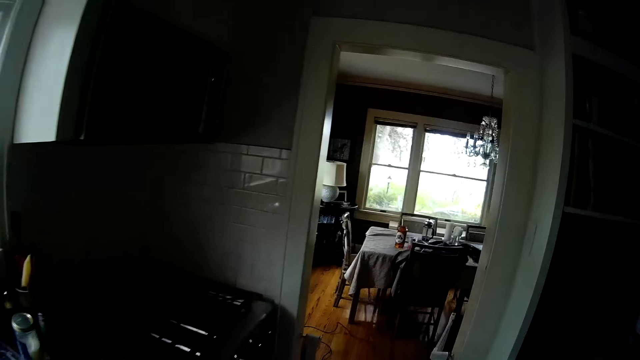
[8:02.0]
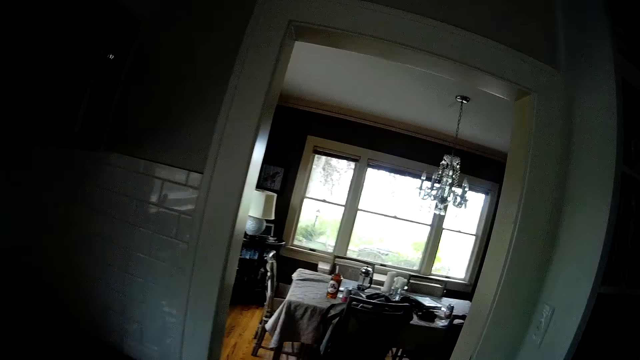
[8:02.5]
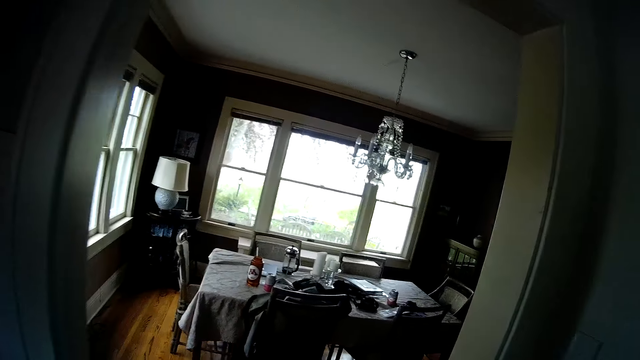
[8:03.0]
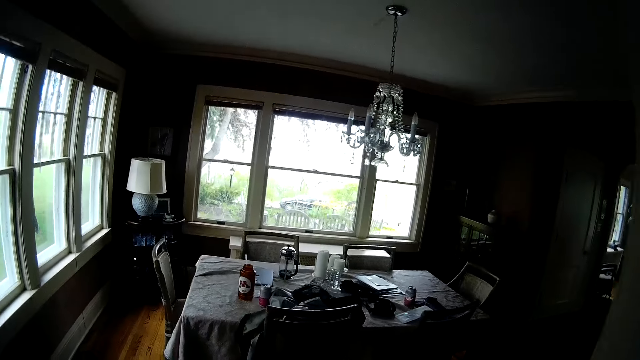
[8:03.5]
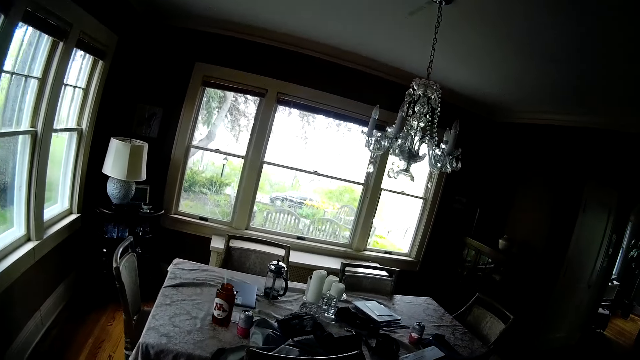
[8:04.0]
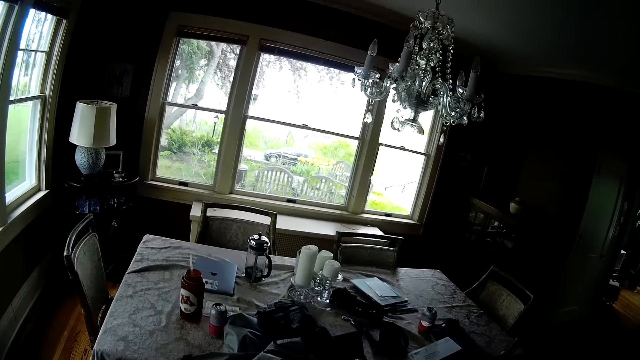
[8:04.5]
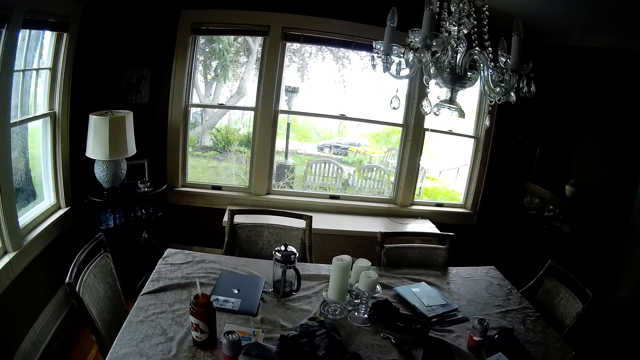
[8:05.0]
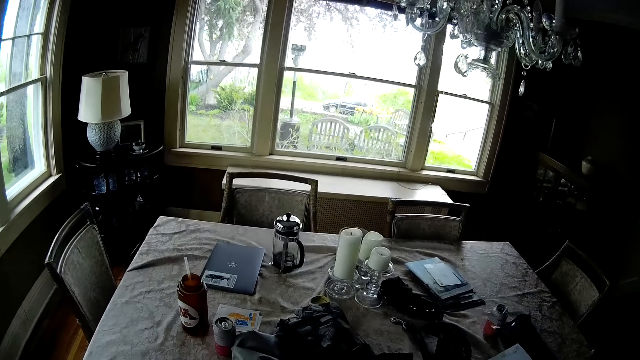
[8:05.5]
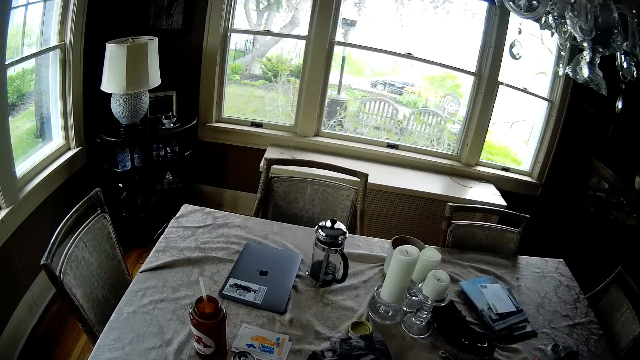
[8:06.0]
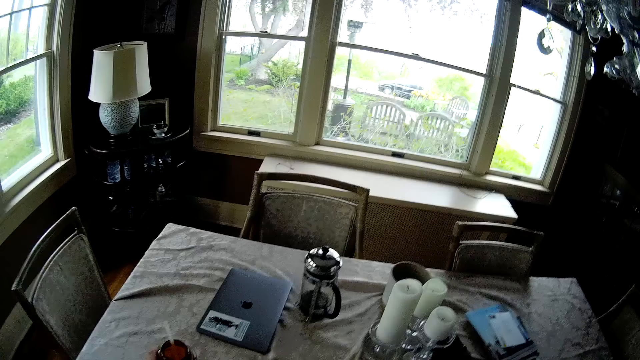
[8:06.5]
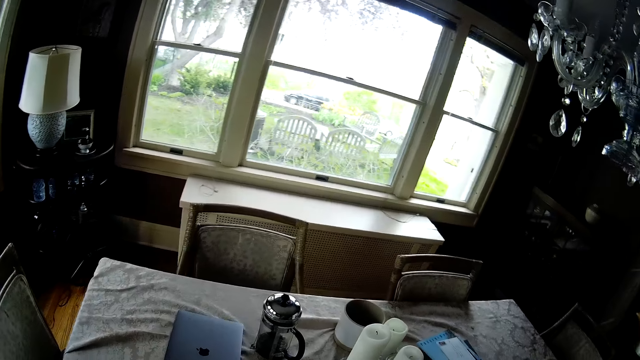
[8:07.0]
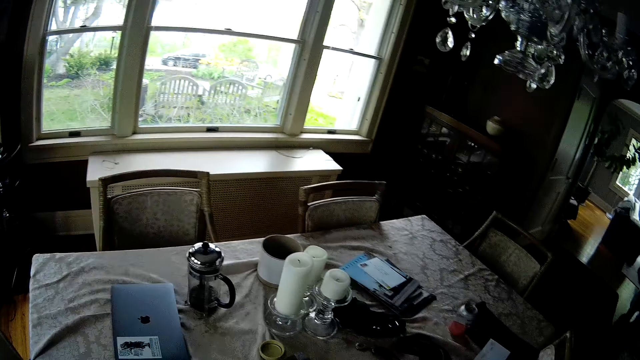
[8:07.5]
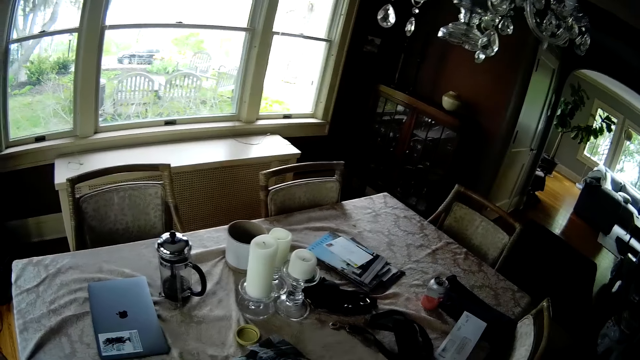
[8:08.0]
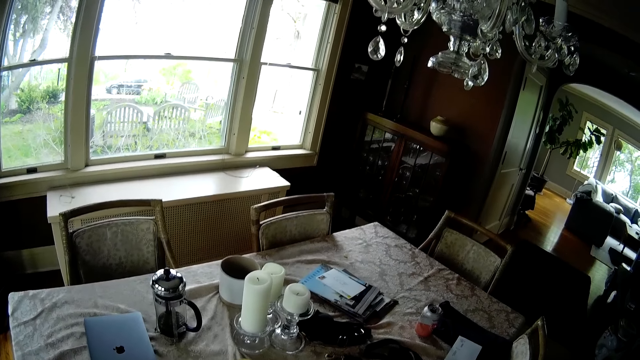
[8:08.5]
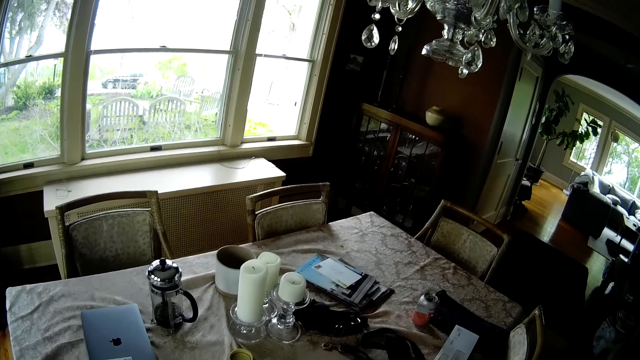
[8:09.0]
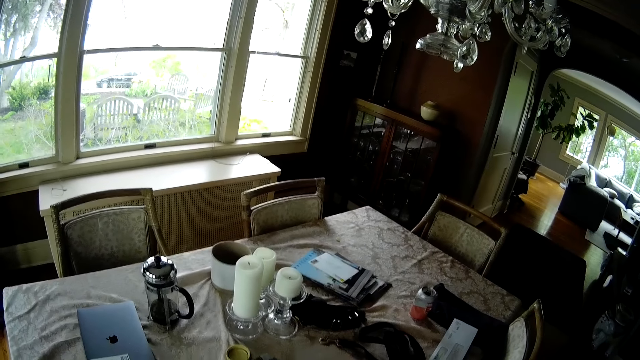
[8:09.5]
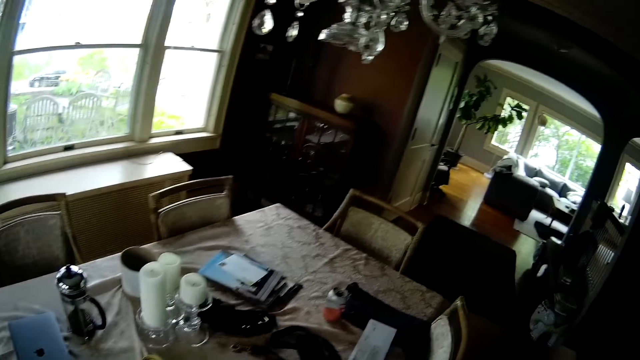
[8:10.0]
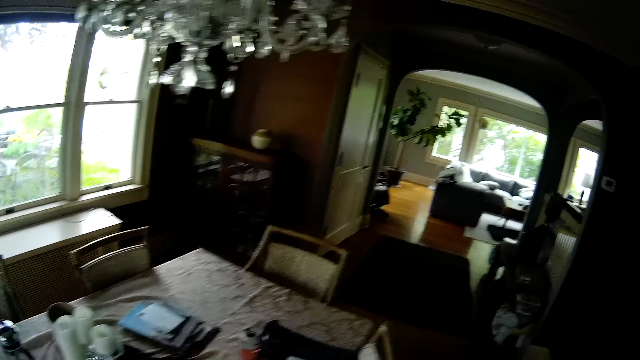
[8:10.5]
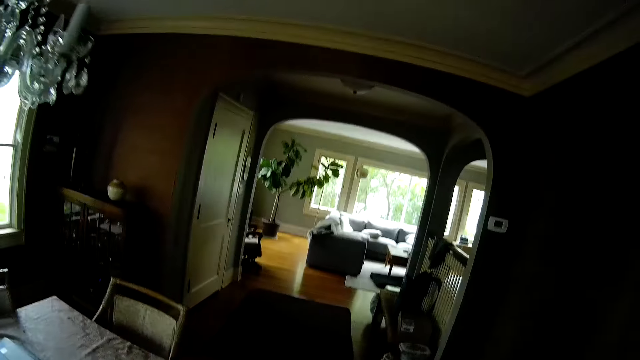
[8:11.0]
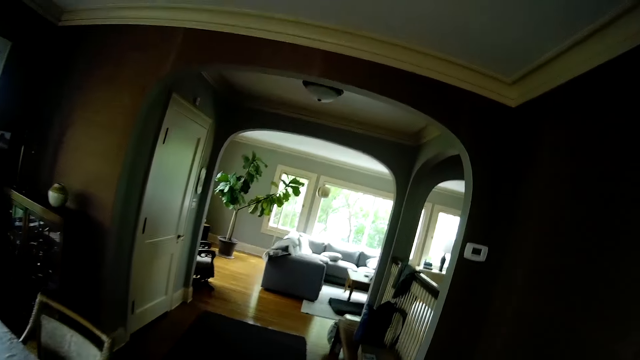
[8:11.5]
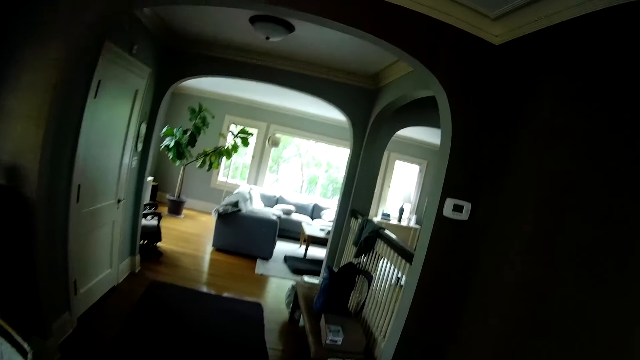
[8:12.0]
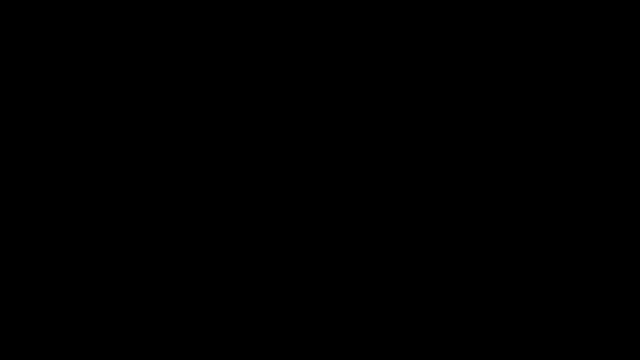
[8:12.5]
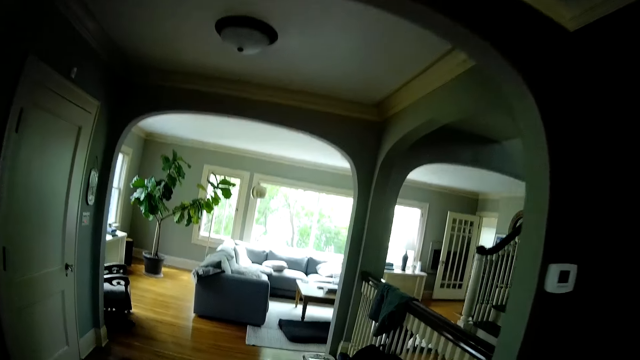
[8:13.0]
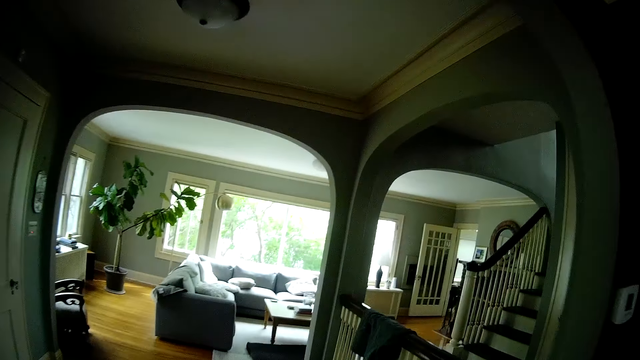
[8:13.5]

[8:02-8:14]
The camera wearer walks into the dining room. He picks up a bottle or drink can with his left hand from the table. He walks around.

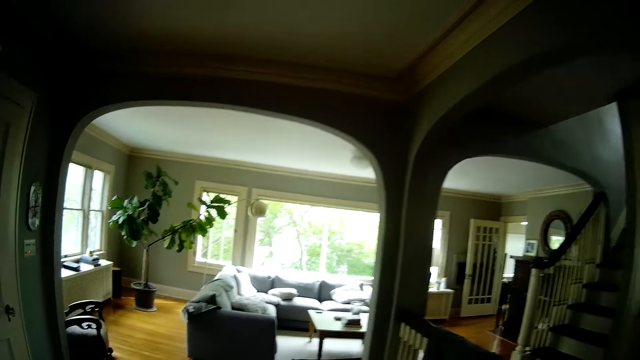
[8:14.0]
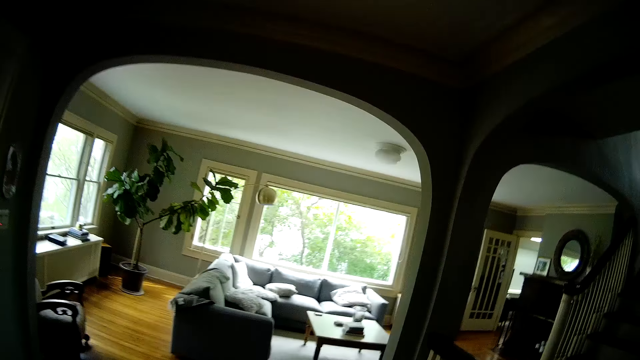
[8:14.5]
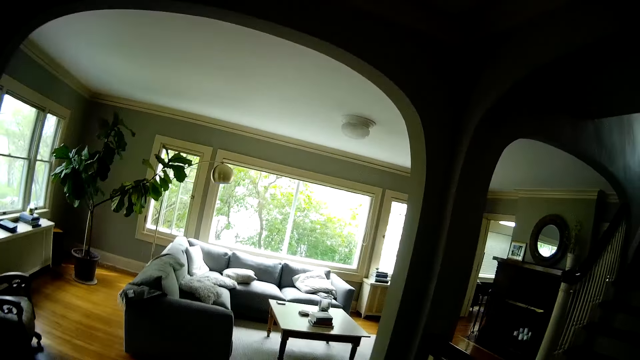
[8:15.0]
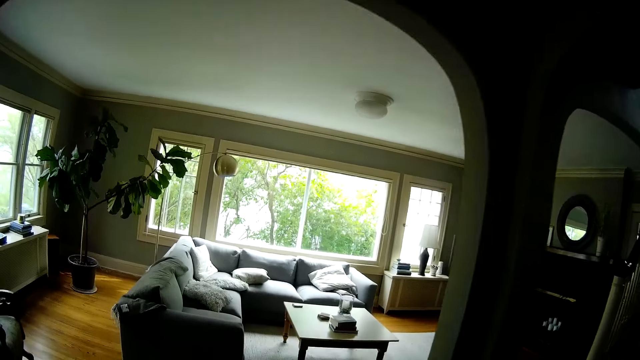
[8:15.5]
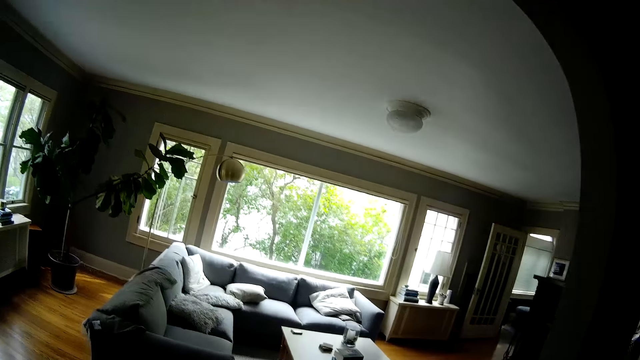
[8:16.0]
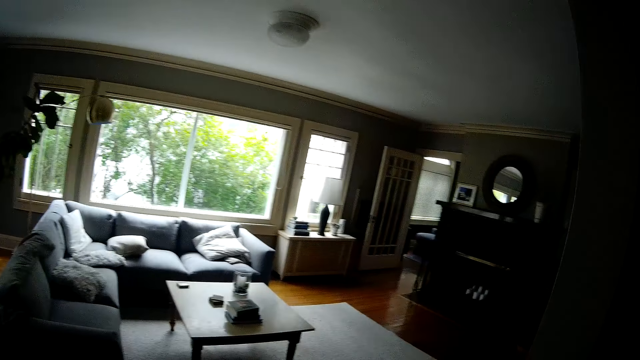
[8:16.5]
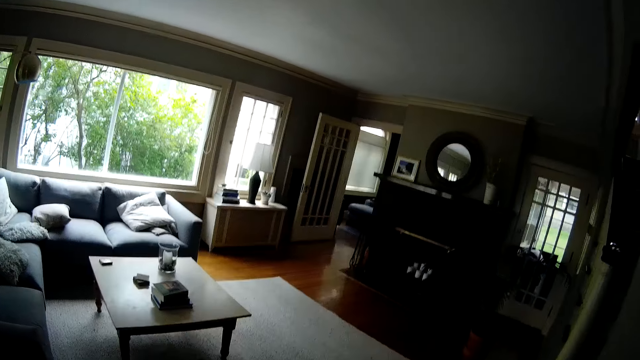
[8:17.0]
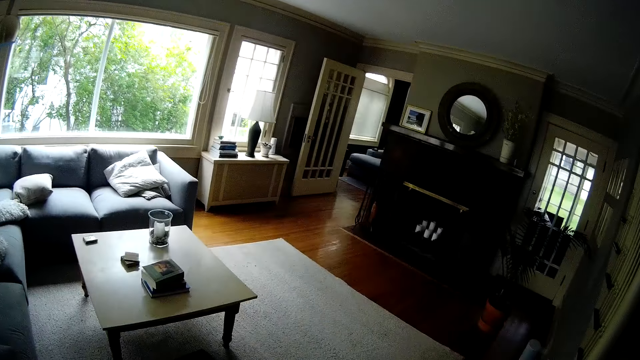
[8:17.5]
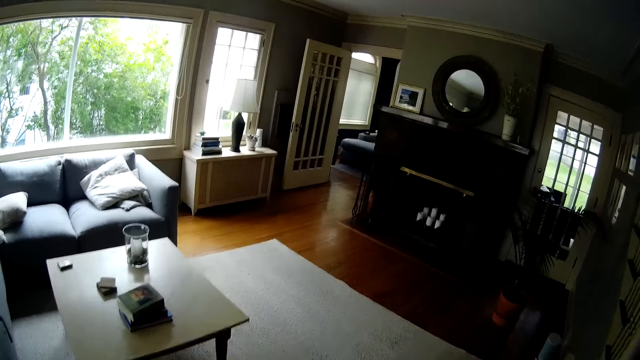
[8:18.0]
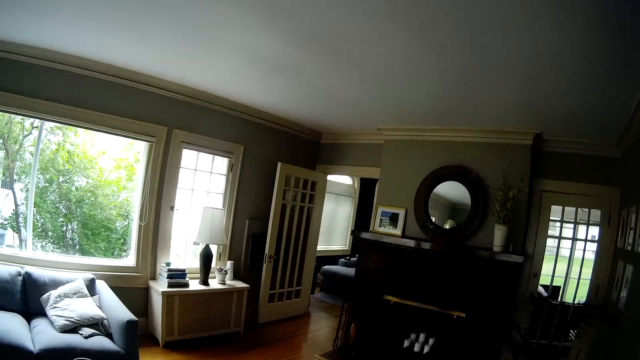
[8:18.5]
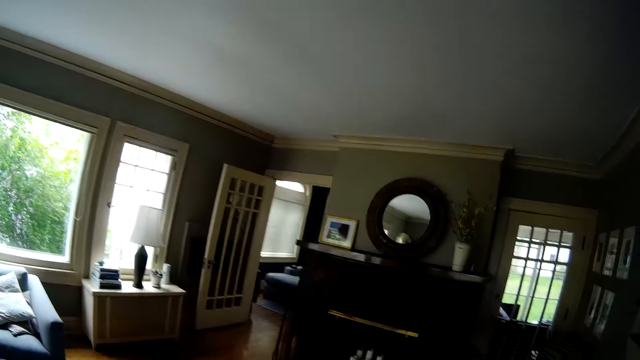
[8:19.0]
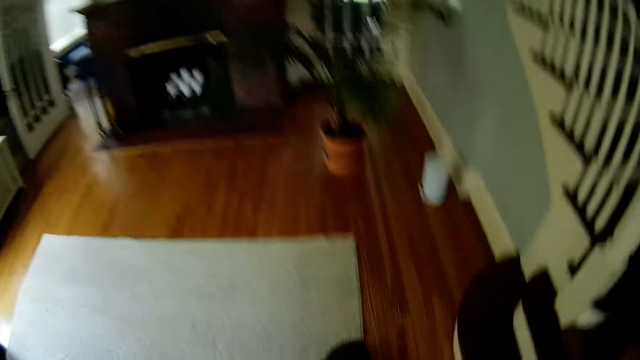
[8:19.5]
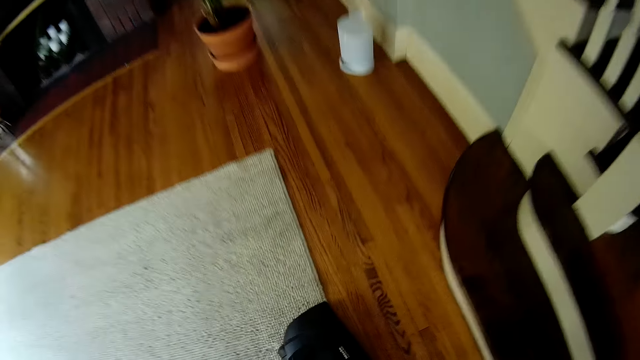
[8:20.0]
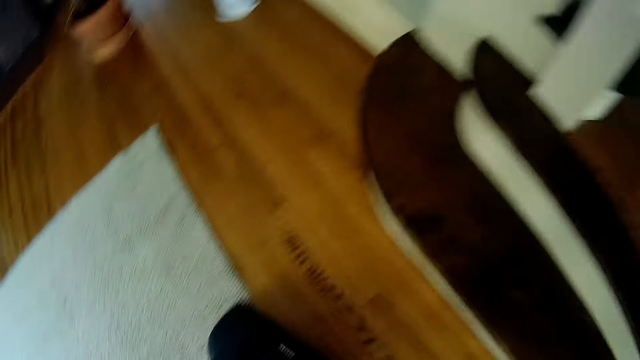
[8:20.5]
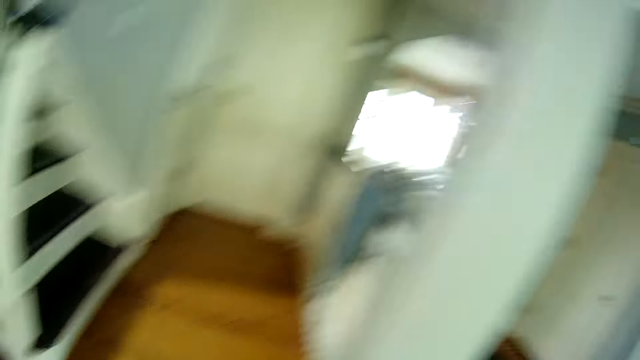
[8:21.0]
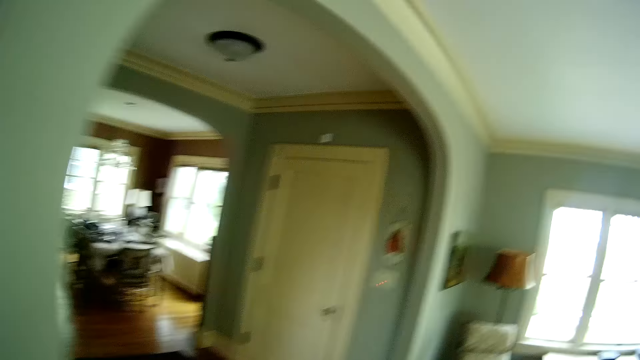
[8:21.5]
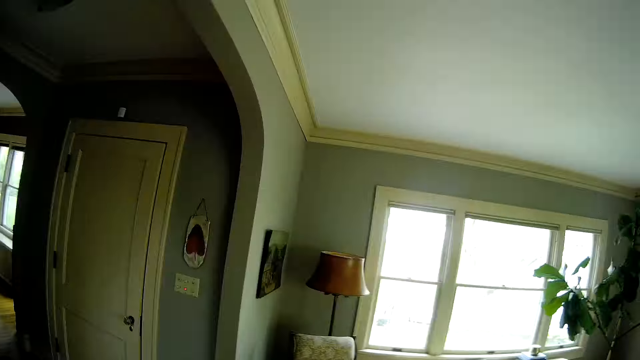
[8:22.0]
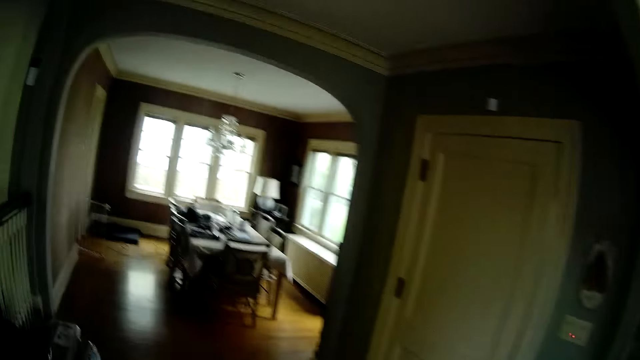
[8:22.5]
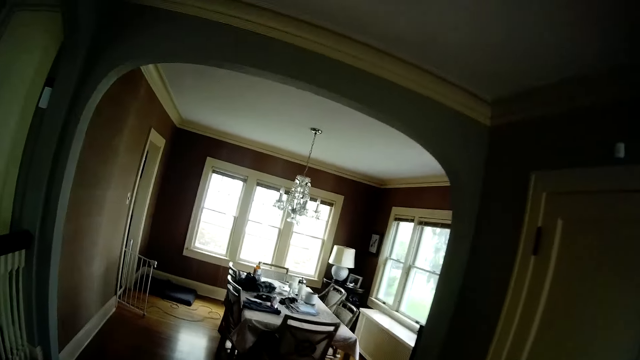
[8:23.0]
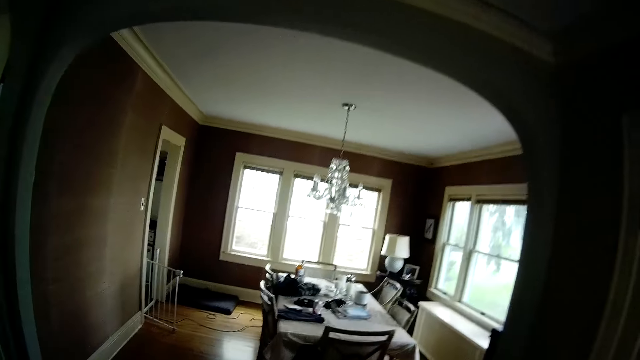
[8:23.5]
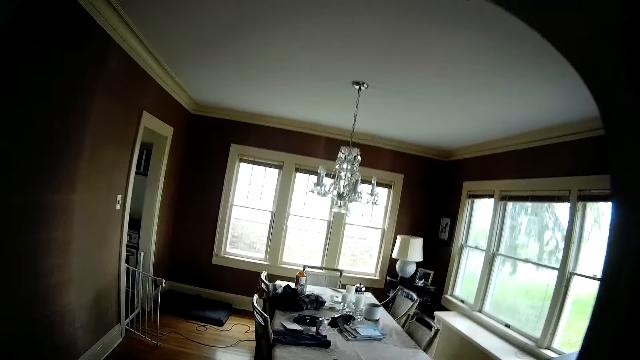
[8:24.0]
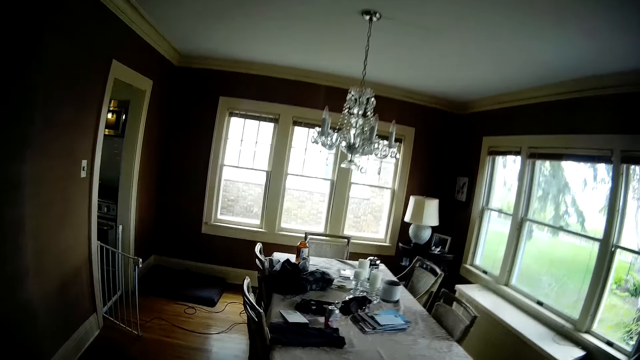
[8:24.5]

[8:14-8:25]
The camera wearer walks into the living room.
